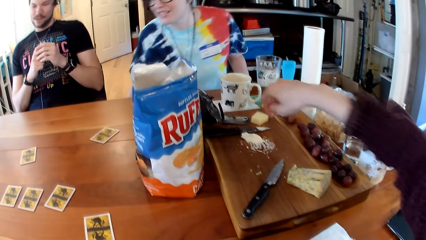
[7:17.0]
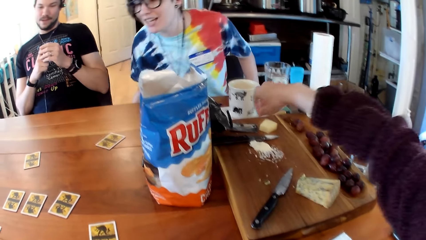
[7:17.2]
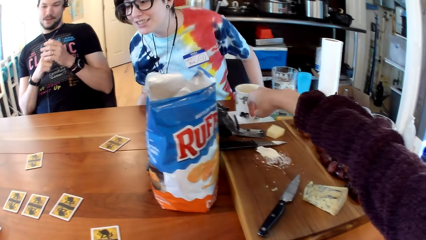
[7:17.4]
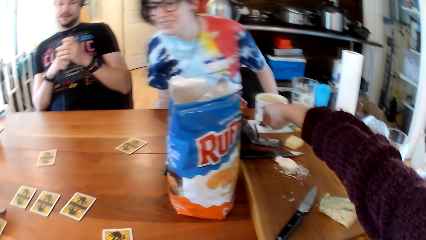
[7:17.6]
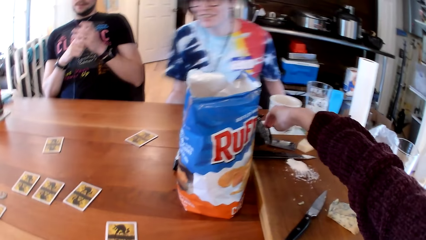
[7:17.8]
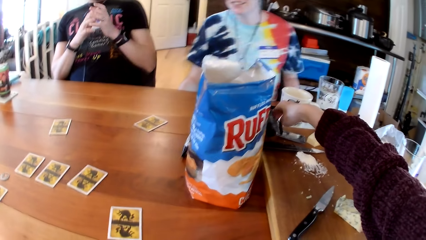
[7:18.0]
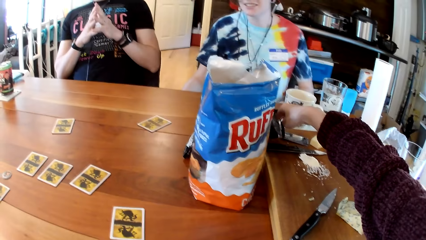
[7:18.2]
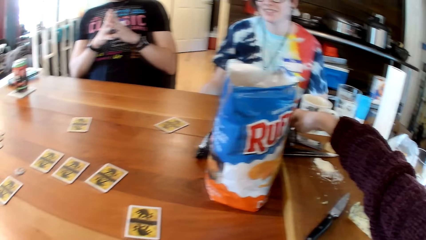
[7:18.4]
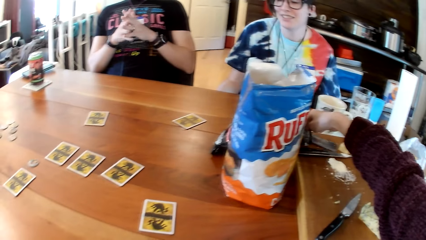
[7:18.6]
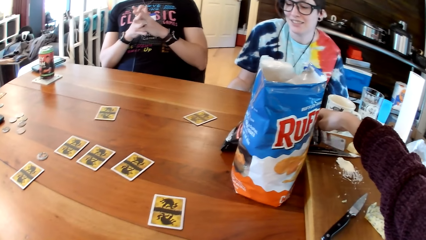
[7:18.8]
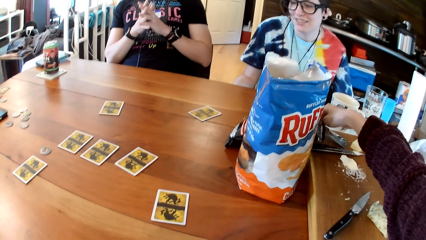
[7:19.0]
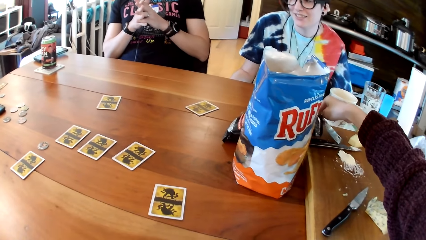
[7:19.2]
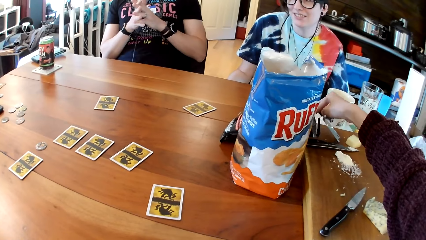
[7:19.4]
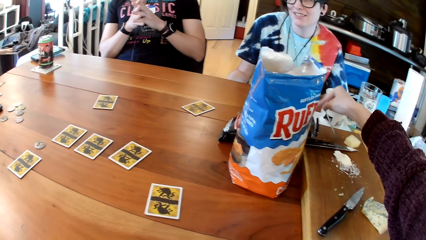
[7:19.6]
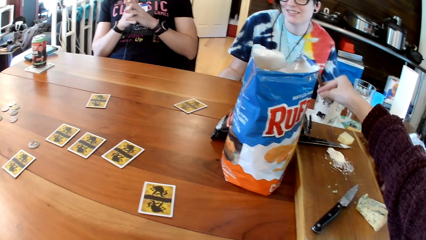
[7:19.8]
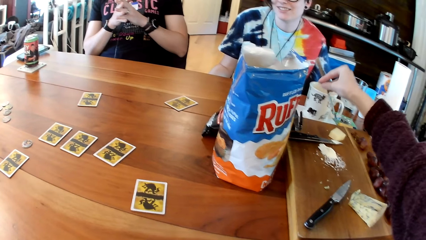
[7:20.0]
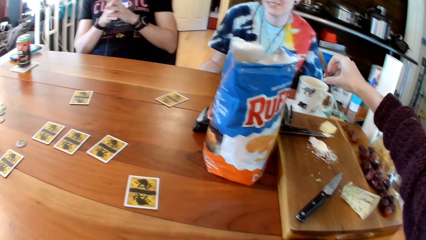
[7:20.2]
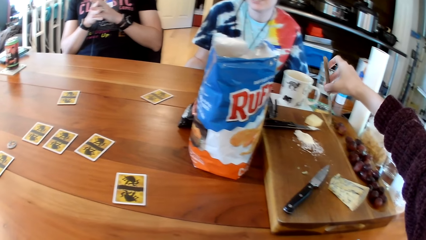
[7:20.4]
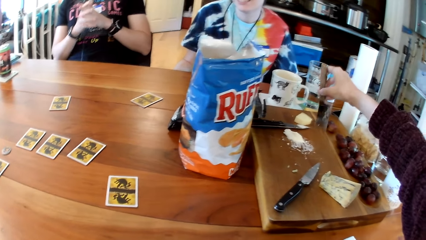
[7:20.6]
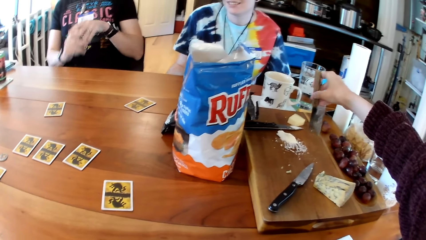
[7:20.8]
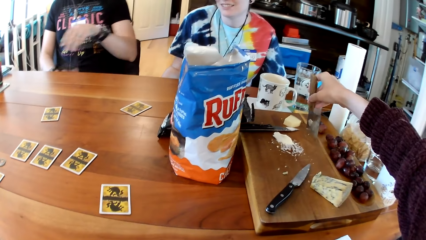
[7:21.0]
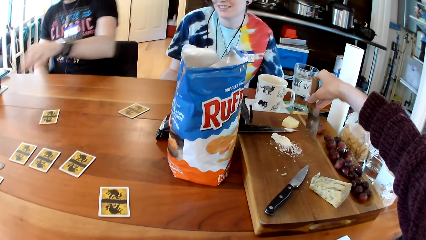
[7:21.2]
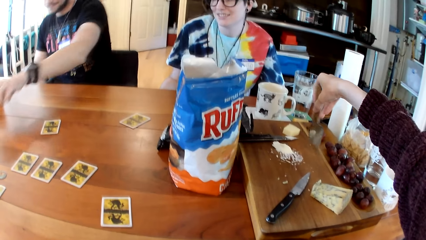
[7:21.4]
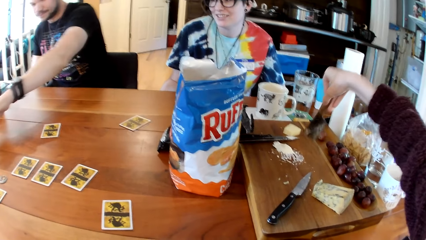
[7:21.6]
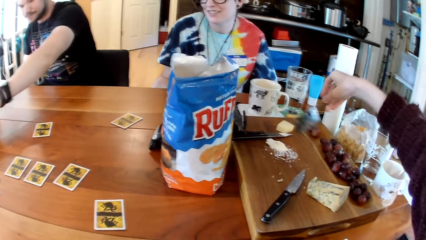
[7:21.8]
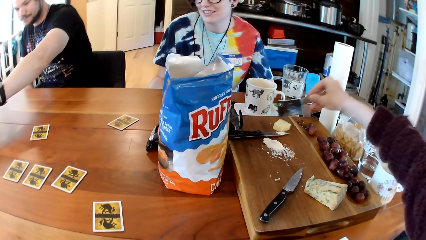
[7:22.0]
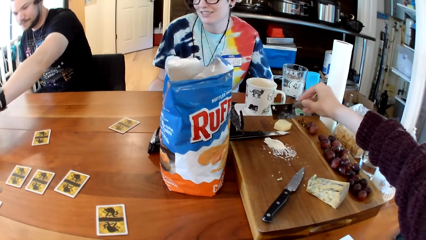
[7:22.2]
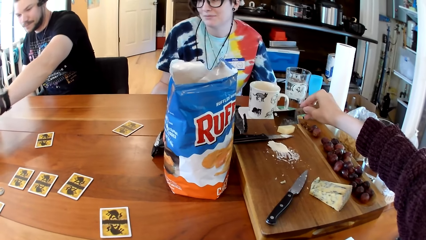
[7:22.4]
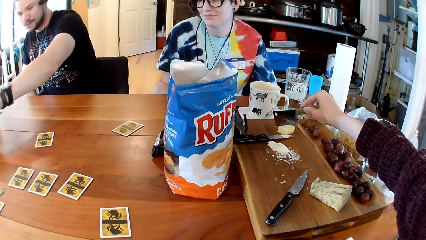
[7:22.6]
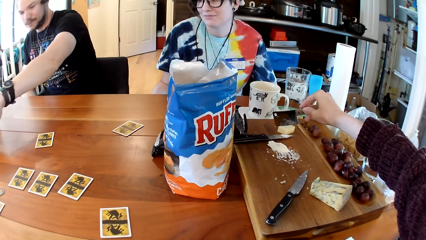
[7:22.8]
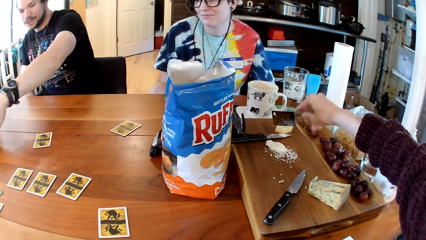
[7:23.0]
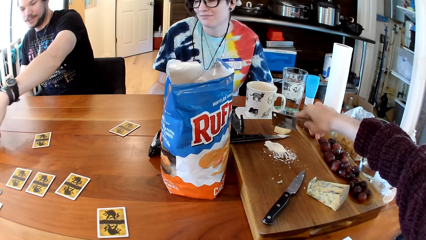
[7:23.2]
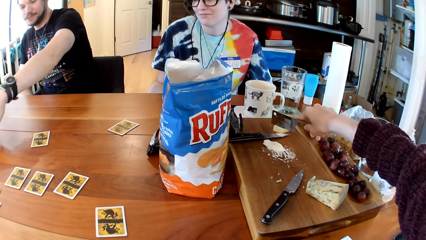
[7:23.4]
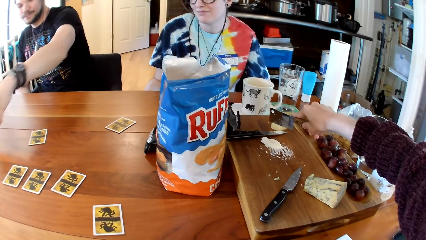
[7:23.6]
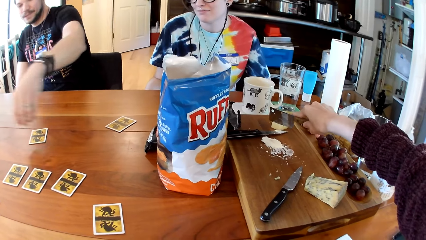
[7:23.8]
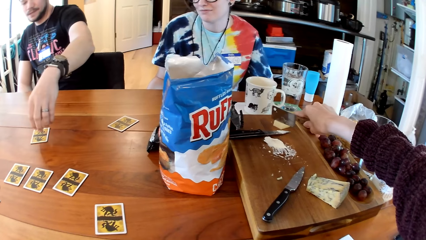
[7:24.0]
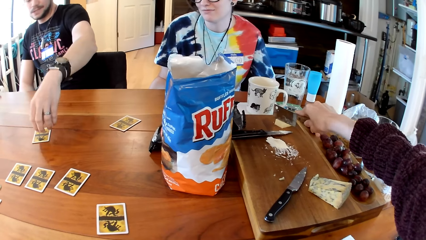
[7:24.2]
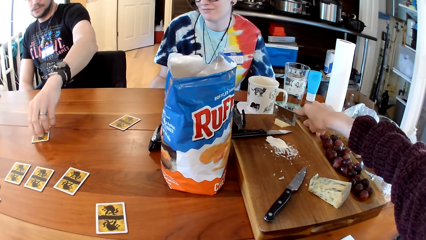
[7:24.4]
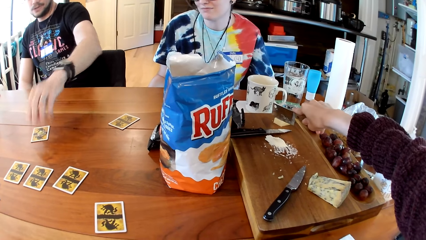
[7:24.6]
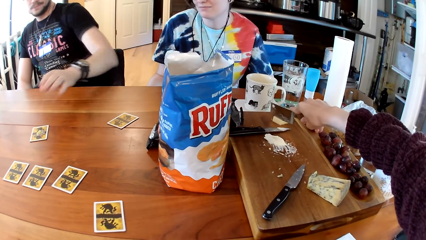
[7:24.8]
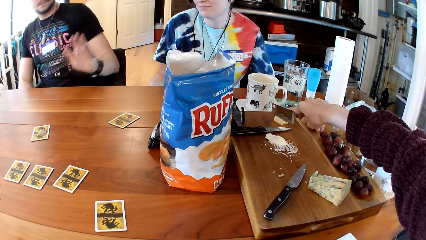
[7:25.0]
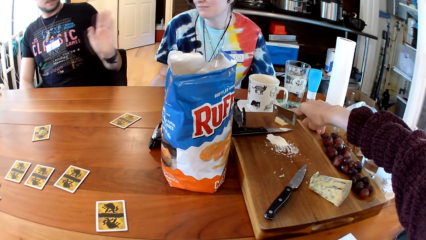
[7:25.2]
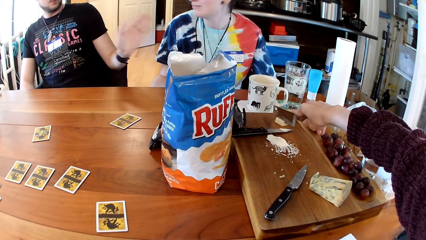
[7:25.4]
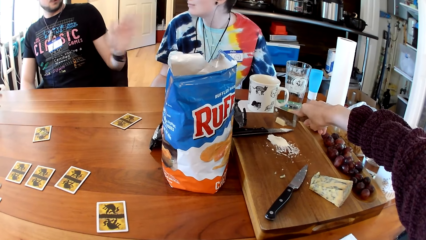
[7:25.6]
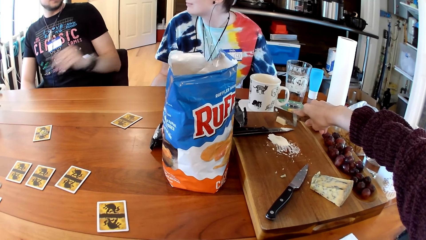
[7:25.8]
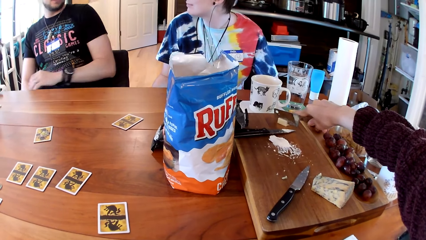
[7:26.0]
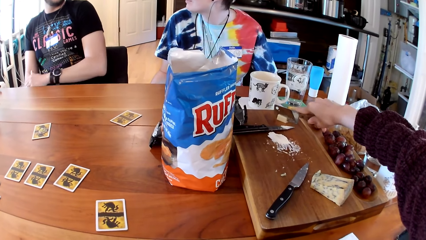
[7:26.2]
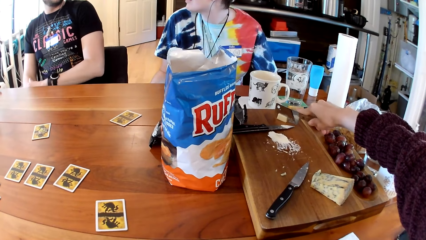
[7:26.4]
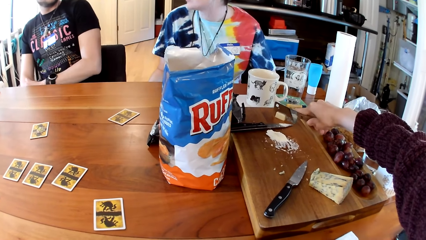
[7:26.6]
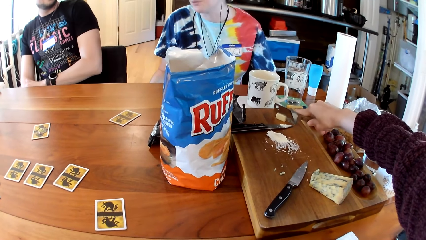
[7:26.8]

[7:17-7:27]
The camera wearer picks a cheese cleaver from a board with her right hand. She cuts some cheese on the board with the cheese cleaver in her right hand. A man converses with the camera wearer, a woman and another man. The first man drops a chip on the card with his left hand.

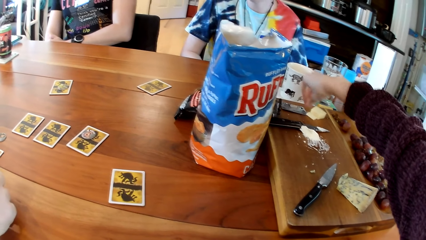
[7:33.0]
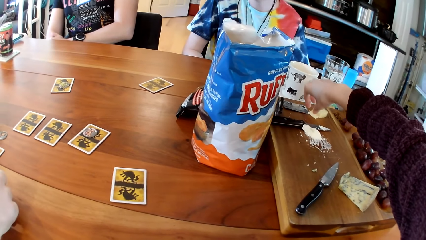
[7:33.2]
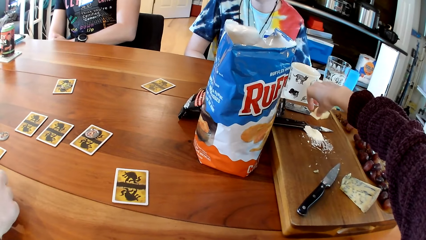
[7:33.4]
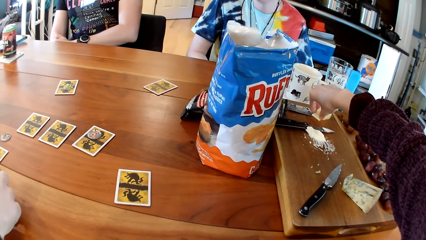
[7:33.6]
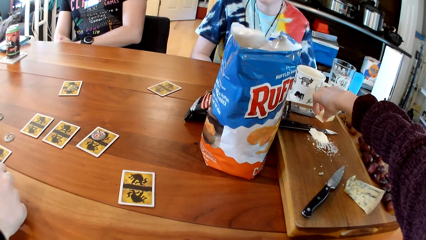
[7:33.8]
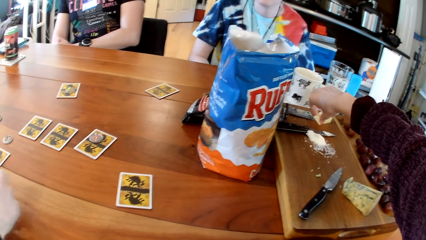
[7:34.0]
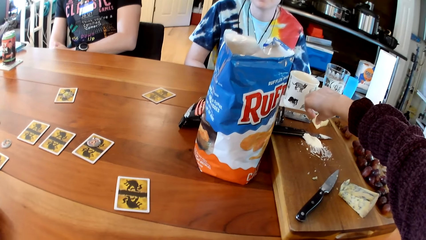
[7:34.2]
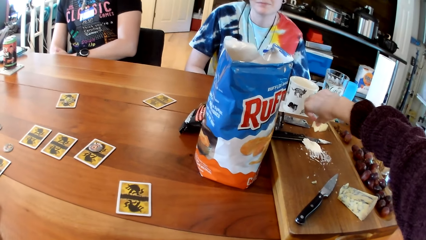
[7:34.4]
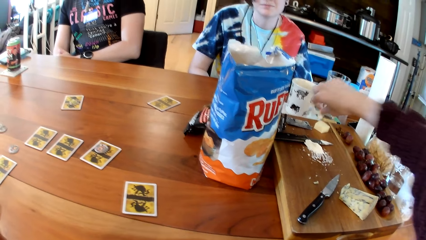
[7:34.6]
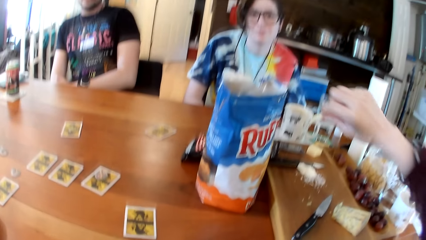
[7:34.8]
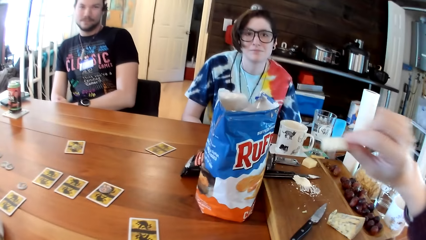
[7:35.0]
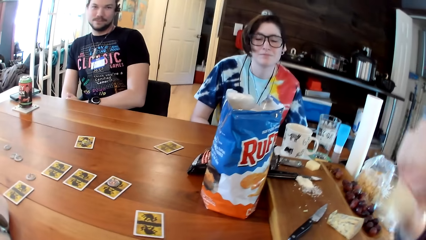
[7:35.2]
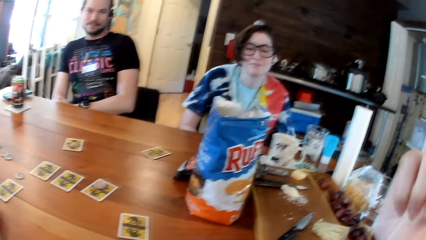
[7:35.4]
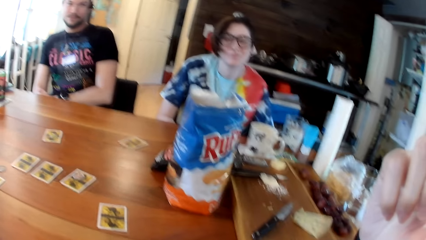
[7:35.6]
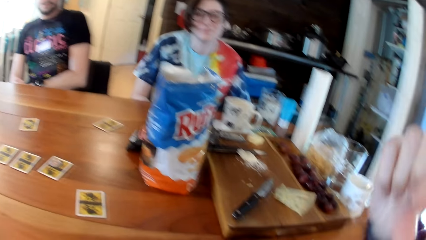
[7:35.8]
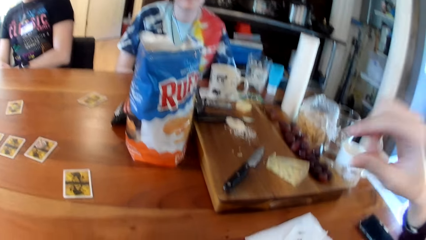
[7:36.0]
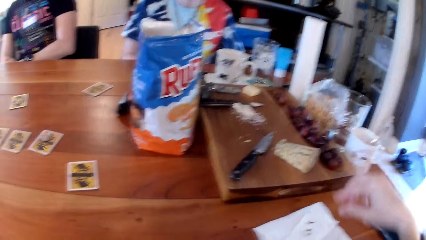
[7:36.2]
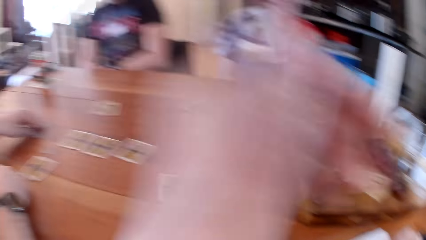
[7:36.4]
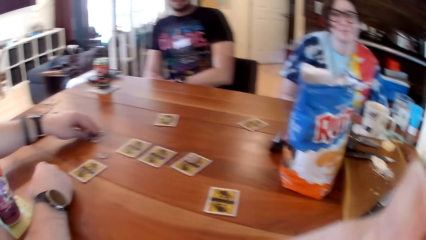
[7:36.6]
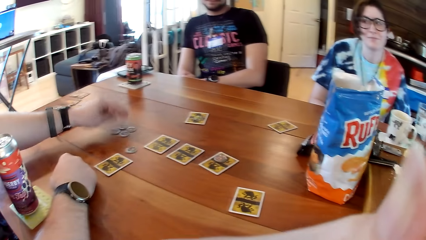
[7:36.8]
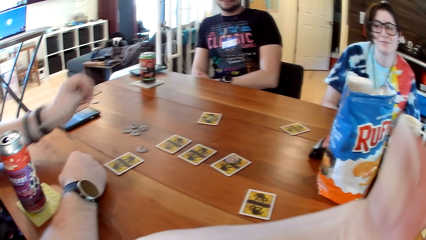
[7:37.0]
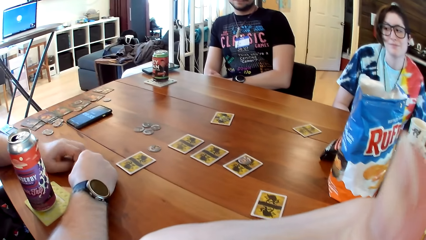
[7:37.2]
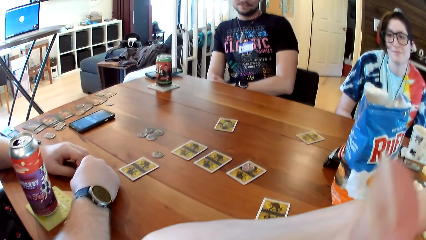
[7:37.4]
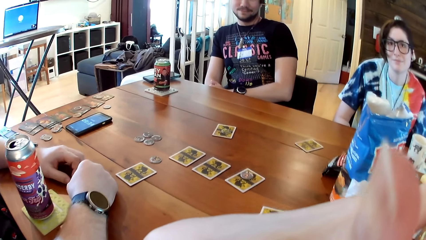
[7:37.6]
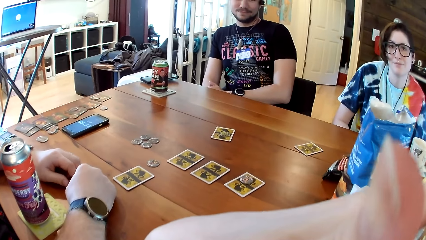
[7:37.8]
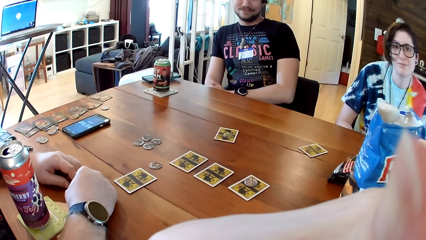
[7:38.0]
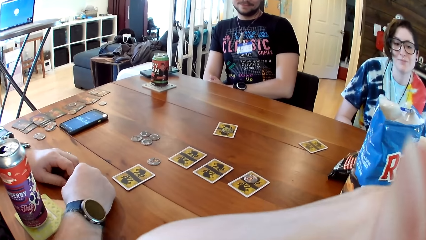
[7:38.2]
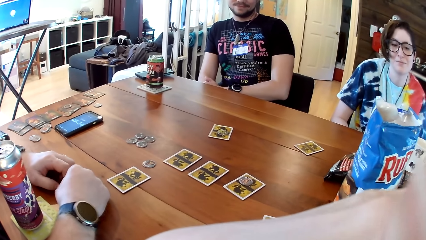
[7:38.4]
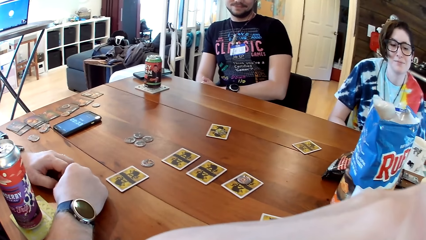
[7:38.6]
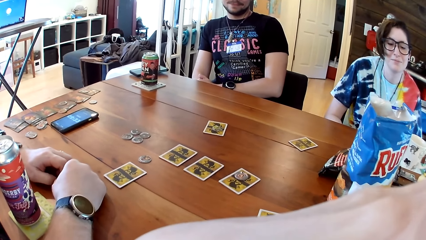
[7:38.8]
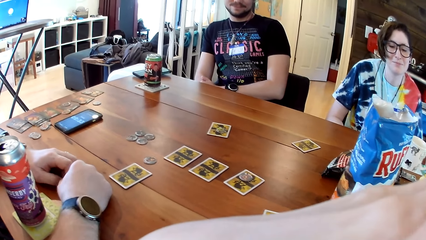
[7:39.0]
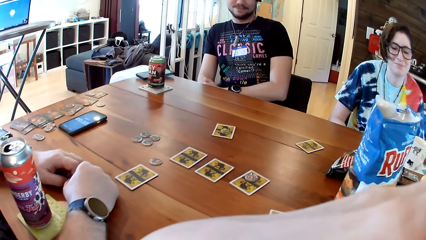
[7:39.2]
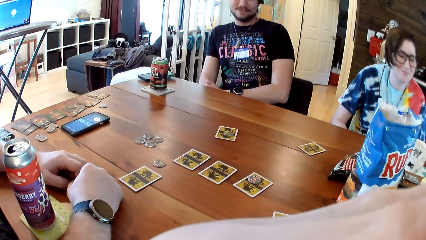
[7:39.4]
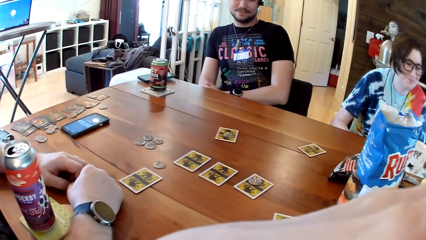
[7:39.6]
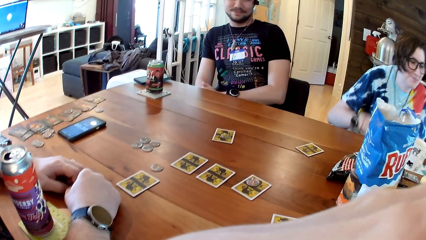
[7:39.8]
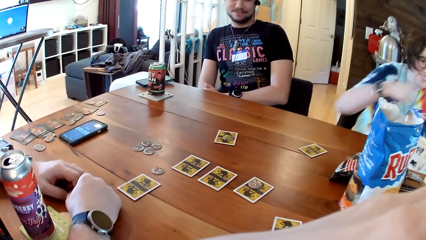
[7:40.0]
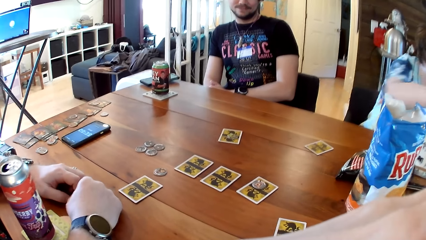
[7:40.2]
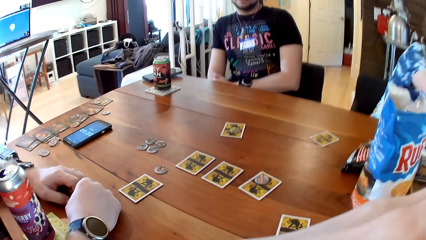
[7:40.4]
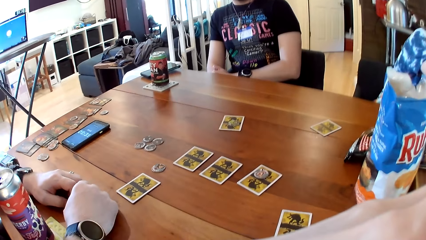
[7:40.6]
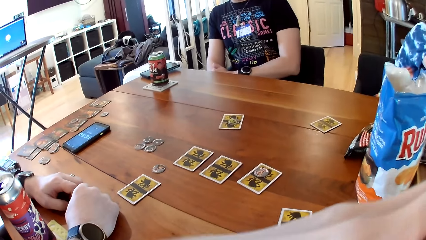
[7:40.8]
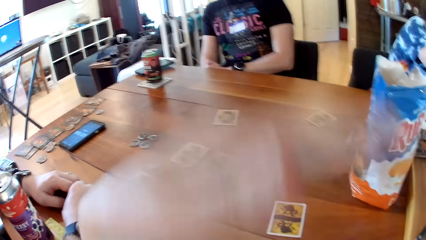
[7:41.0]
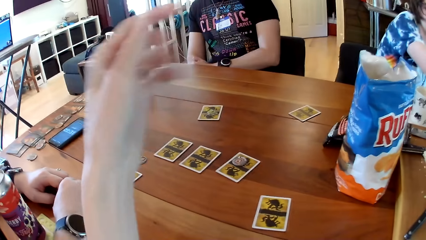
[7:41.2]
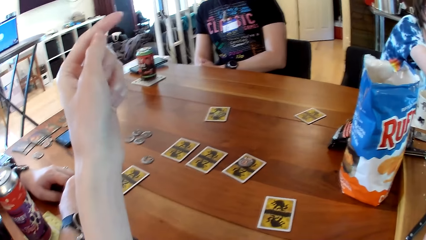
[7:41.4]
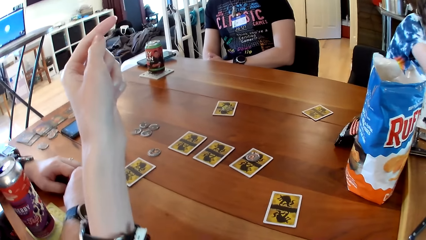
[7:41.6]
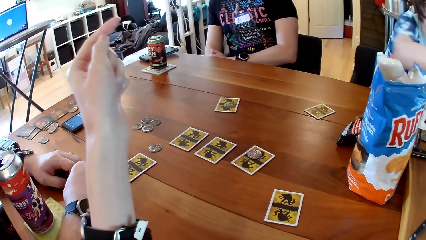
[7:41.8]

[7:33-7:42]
The camera wearer picks some cheese from the board with her right hand. She eats the cheese with her right hand. A man moves chips on the table with his left hand.
